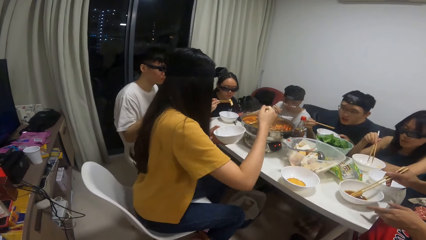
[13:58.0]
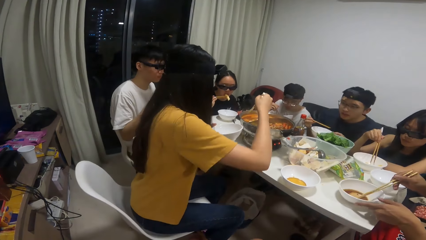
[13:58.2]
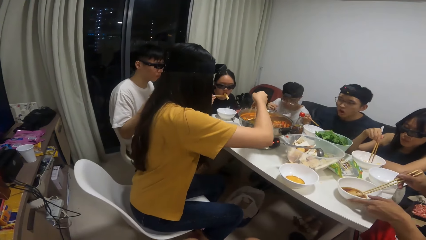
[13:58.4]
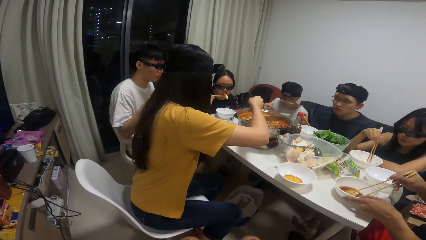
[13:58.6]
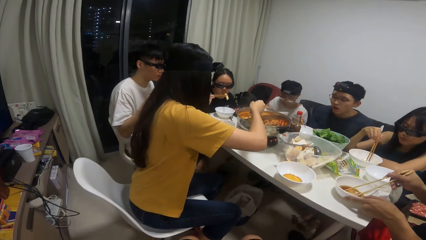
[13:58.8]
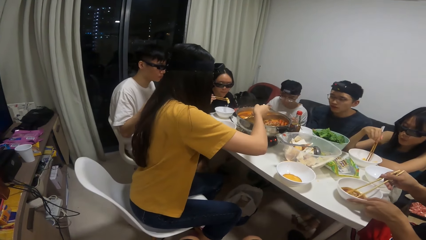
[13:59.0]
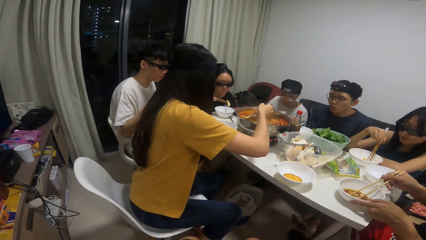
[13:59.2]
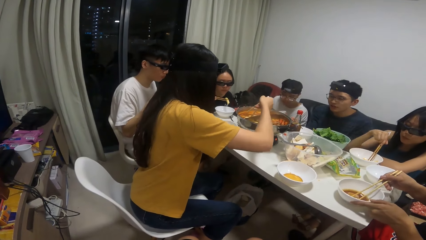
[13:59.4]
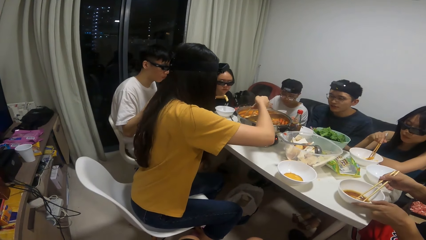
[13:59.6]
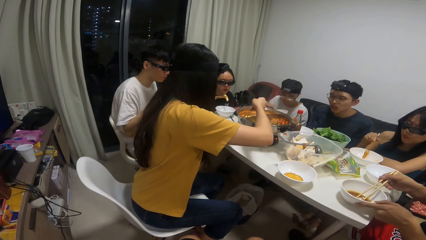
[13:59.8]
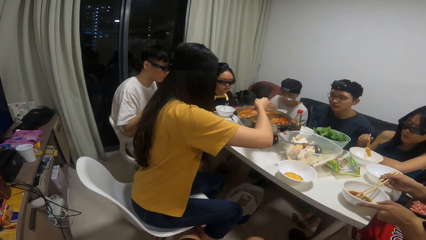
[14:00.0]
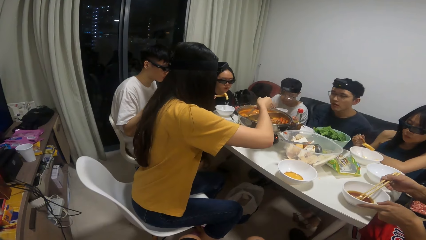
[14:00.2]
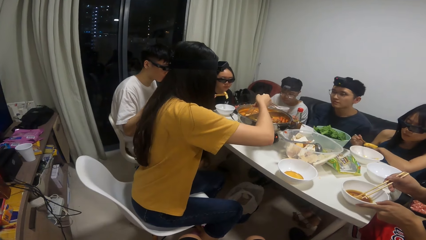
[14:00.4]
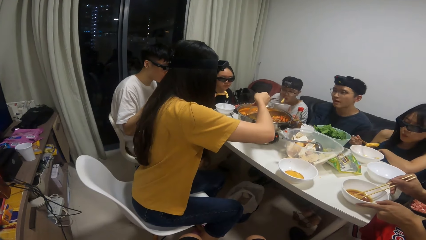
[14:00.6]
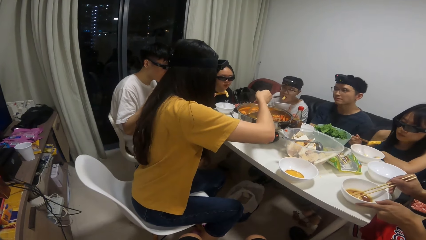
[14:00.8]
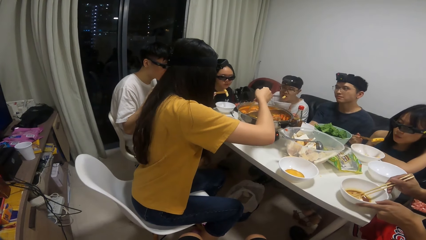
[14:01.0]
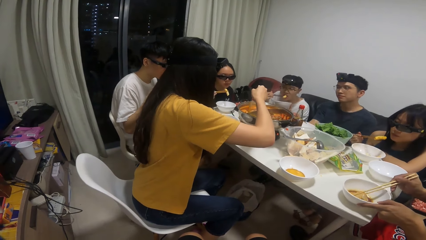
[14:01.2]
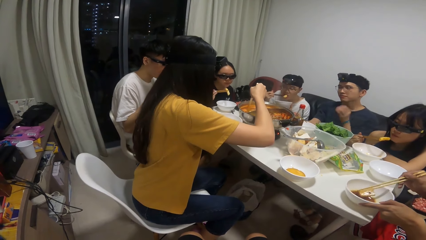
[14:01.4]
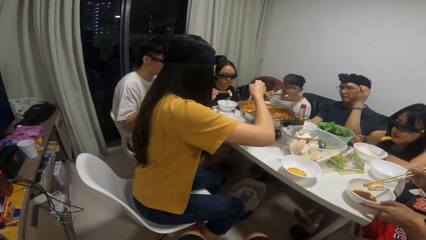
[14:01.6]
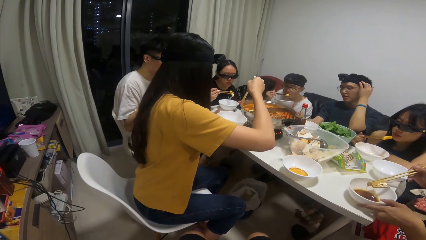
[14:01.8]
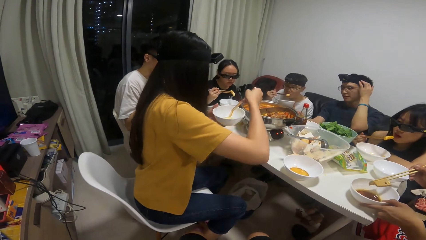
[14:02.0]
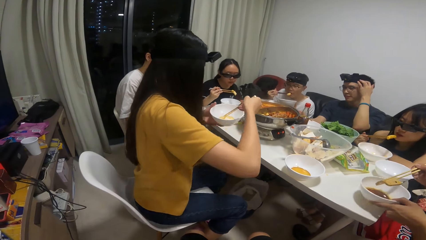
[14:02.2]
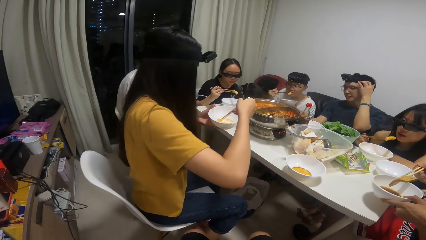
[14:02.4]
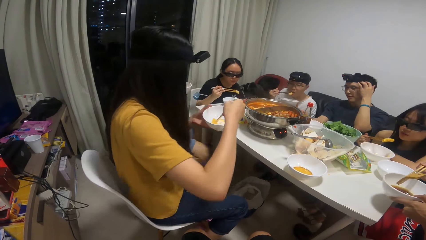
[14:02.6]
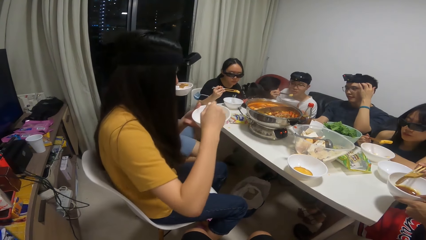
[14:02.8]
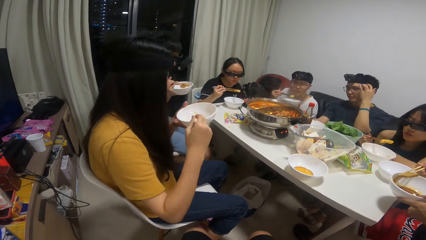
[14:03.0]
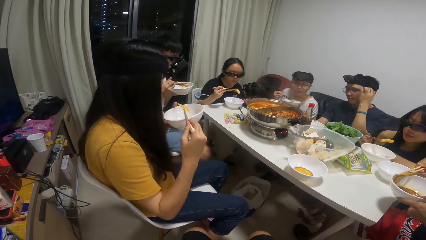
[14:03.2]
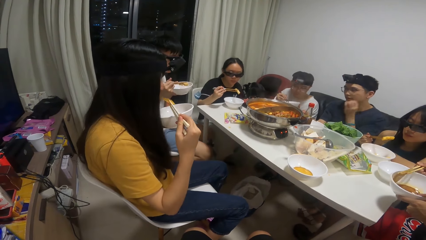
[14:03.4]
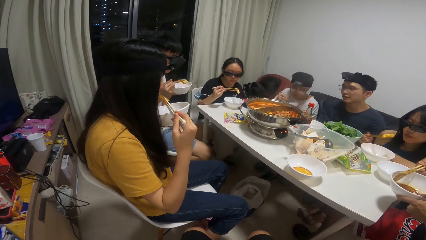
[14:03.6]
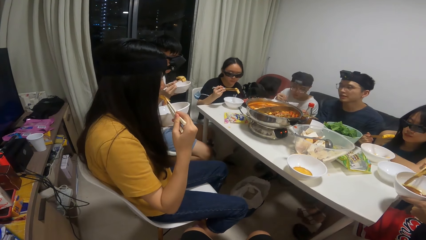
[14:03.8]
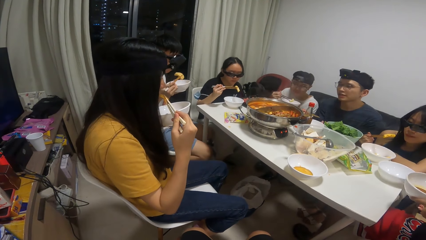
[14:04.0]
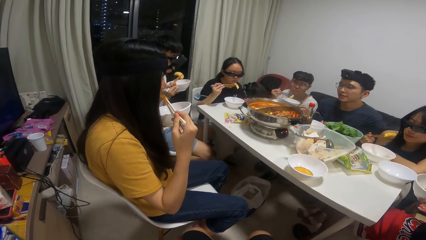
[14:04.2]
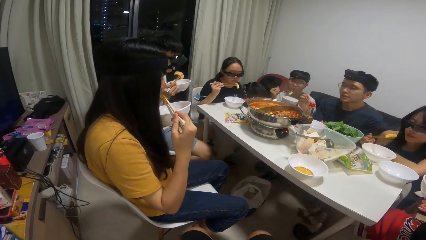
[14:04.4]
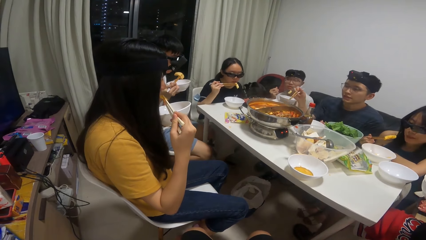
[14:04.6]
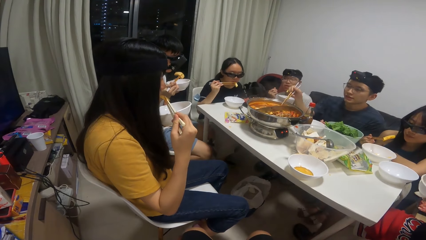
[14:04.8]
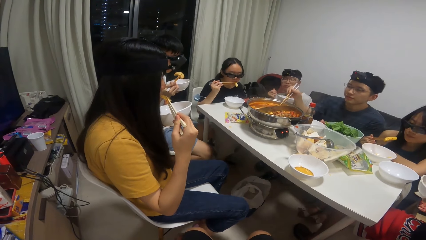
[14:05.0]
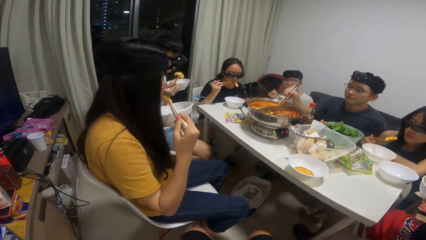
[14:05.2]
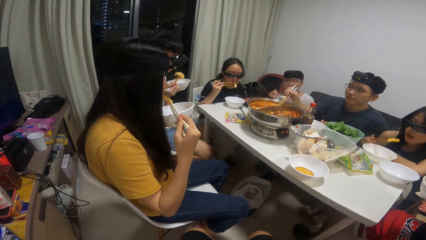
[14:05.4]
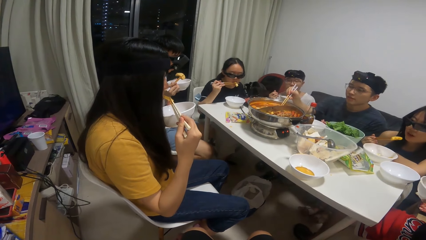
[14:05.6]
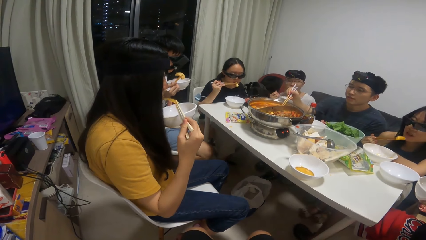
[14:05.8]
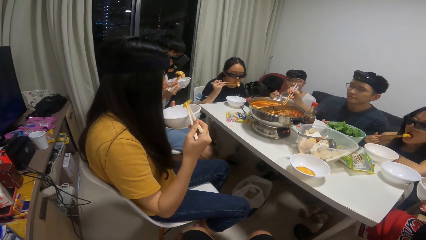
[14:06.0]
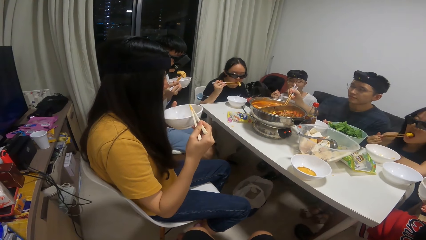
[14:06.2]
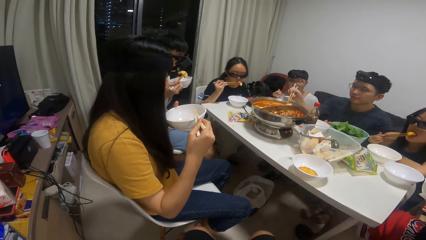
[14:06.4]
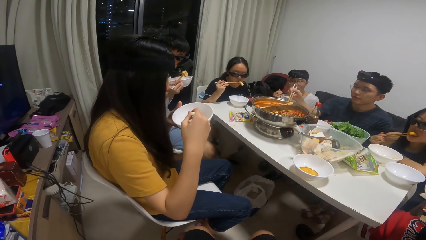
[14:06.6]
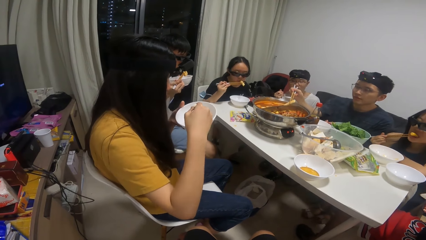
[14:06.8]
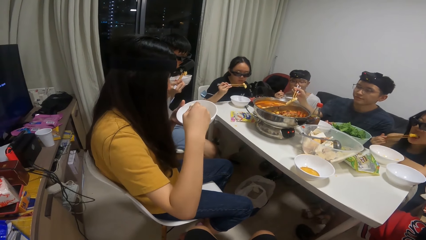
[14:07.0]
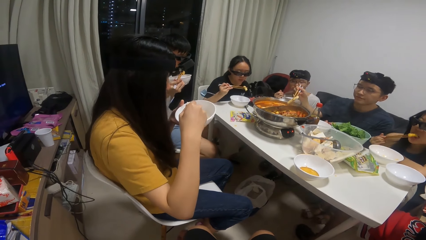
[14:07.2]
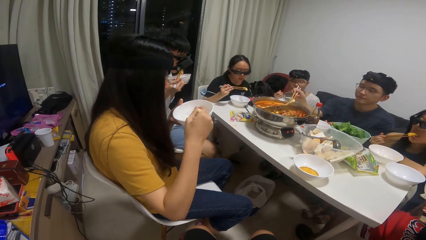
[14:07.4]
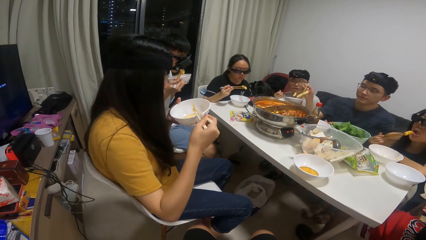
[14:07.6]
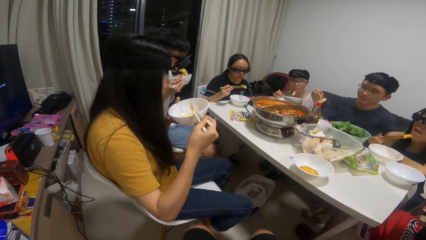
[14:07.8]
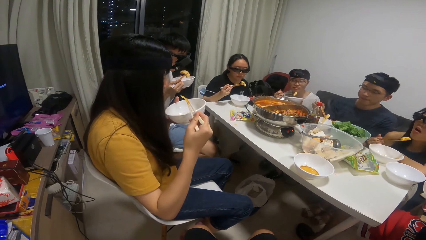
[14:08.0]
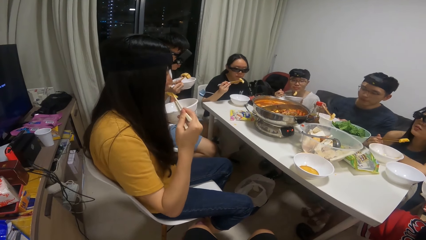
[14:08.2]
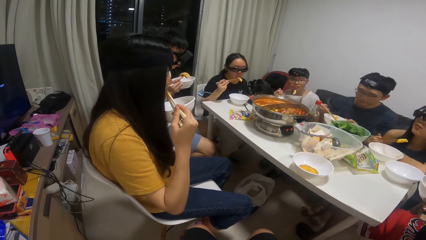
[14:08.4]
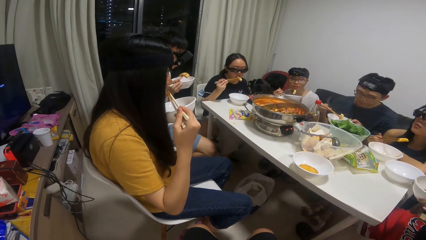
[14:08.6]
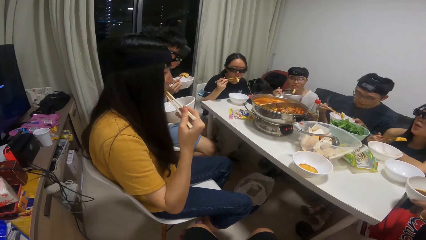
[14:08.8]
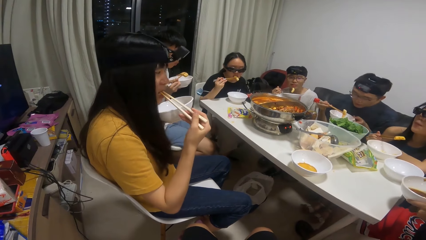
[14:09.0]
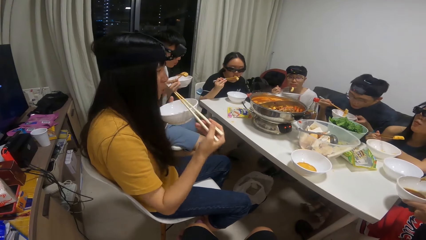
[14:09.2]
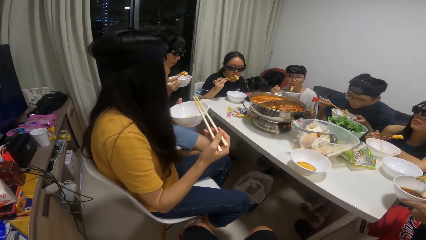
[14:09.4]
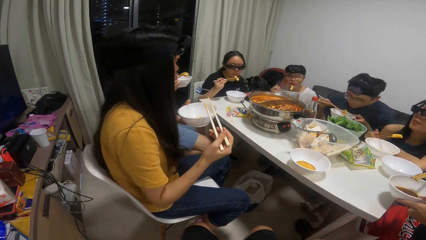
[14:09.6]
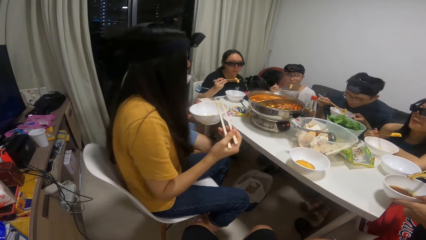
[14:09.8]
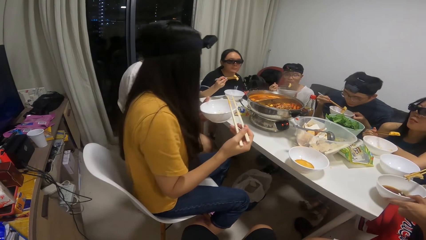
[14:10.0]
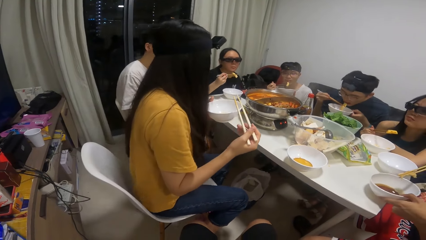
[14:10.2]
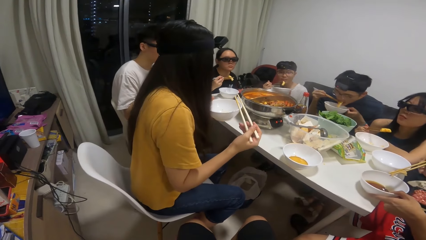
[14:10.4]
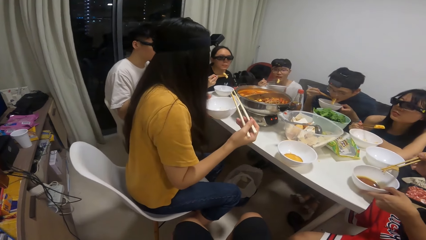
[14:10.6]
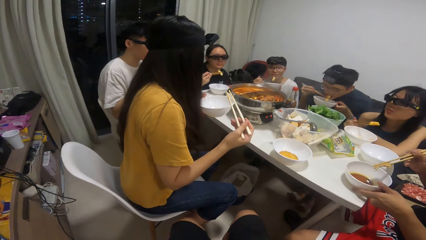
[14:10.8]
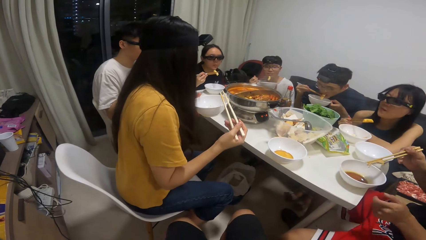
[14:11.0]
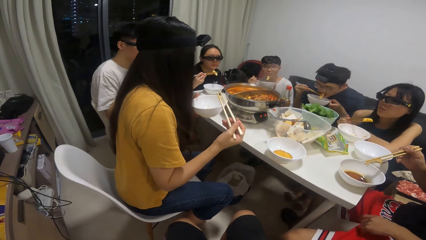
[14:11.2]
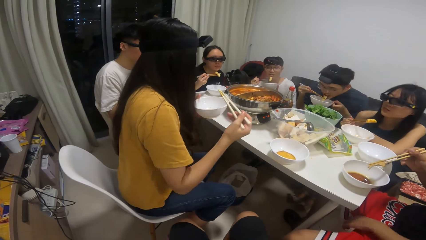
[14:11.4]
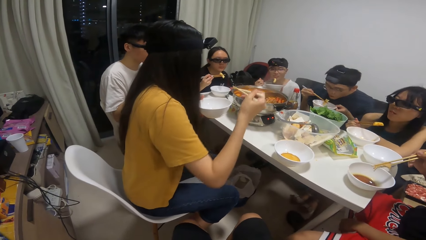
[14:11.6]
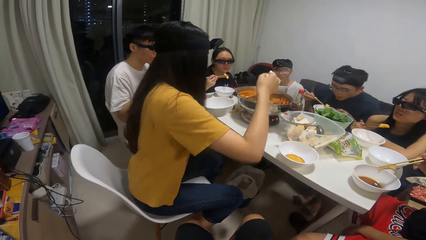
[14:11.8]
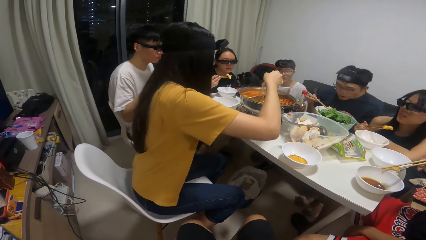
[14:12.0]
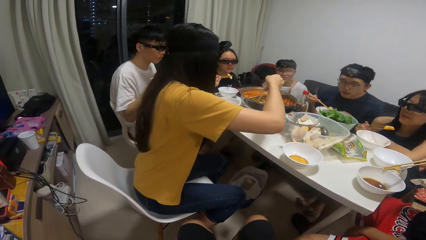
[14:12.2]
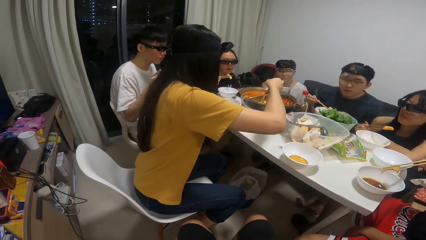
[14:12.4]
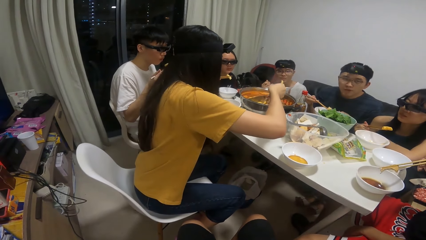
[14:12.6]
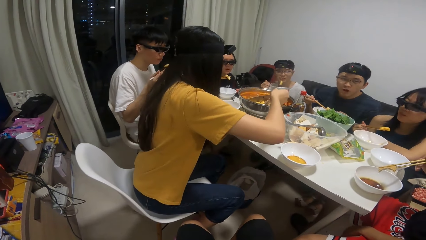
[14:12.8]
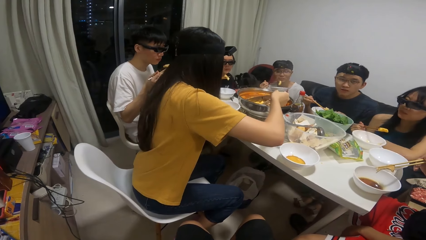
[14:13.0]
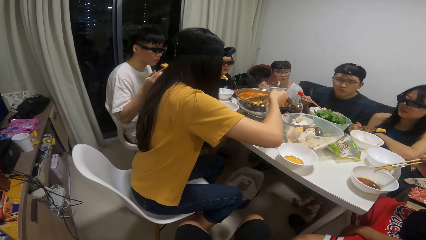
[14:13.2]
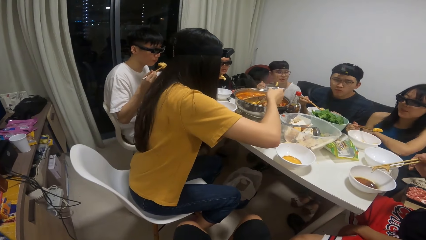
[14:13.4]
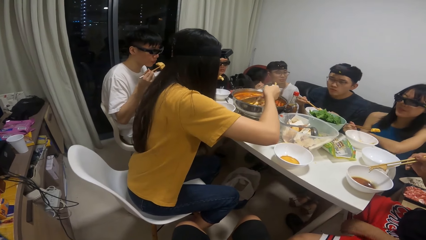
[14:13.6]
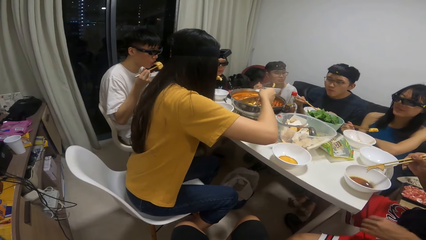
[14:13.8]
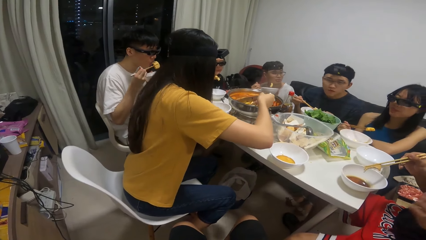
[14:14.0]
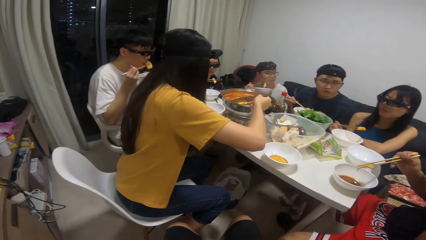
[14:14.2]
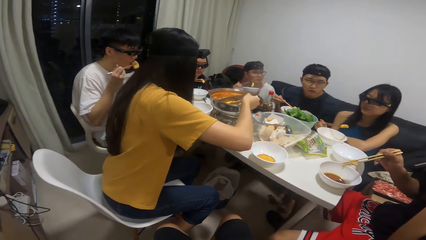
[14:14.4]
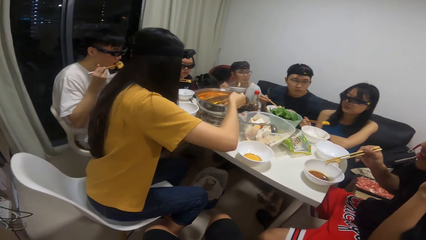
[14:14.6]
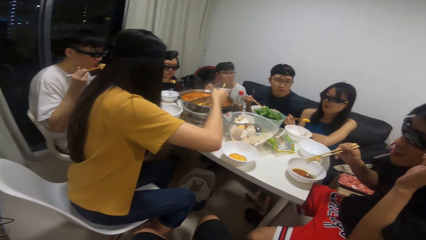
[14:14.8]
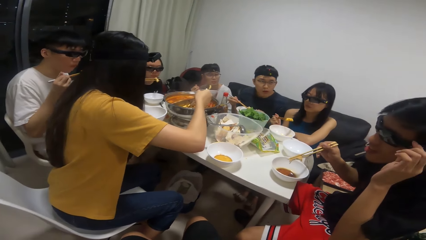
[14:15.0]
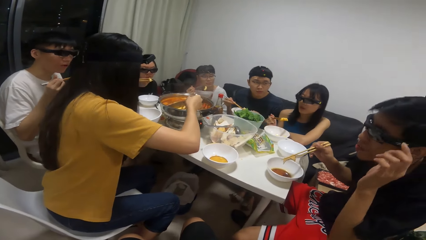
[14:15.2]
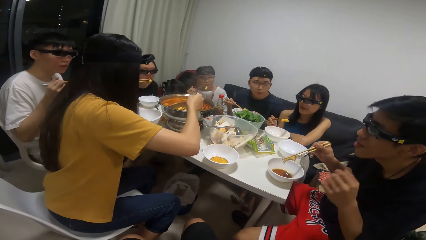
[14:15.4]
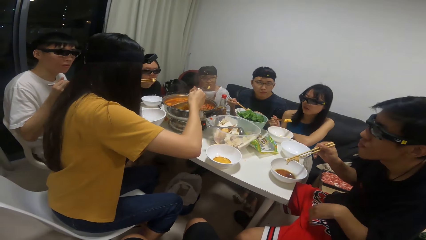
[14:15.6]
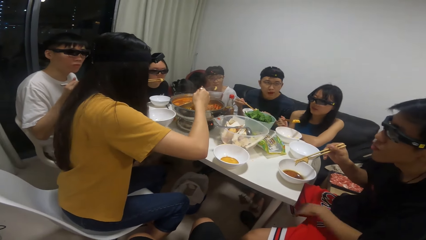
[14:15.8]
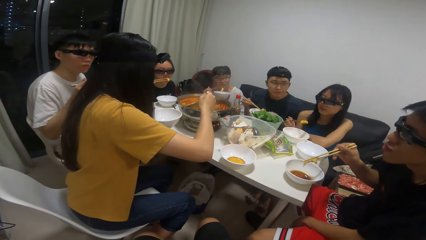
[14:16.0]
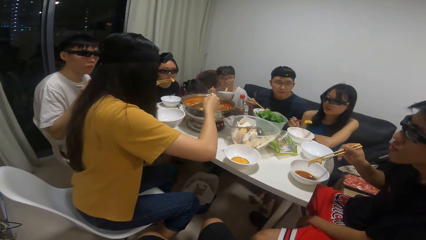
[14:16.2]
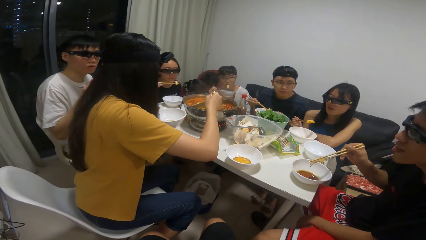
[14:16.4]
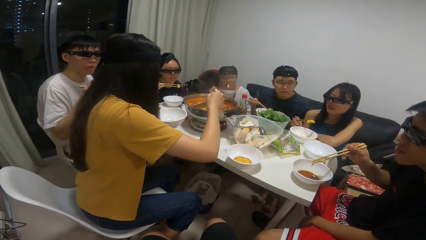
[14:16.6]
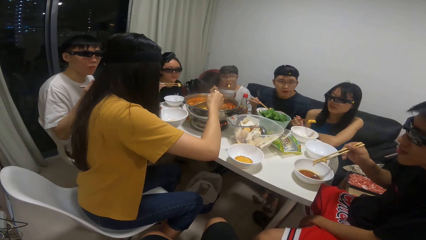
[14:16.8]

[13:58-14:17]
A man eats the food from the plate with the chopstick. Another man puts the food into a plate on the table. The camera wearer looks around. A woman takes some food from the pot of soup on the table with the chopsticks and puts the food into the plate in her hand. The second man lifts the plate of food from the table. The woman eats the food from the plate with the chopstick. A third man takes some food from the pot of soup on the table with the chopsticks. Another woman eats the food from the plate with the chopstick. The second man puts the plate on the table. The third man eats the food from the plate with the chopstick. A fourth man eats the food from the plate with the chopstick. The first woman takes some food from the pot of soup on the table with the chopsticks. The second man interacts with the first woman.
